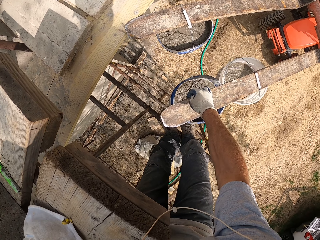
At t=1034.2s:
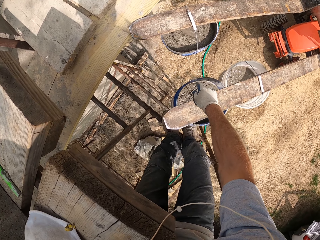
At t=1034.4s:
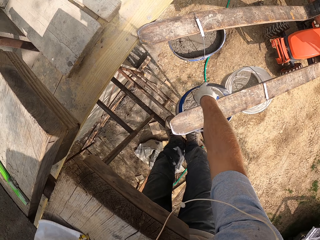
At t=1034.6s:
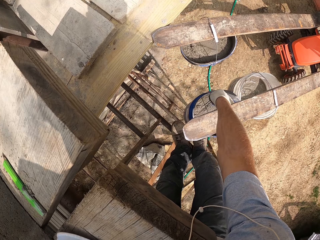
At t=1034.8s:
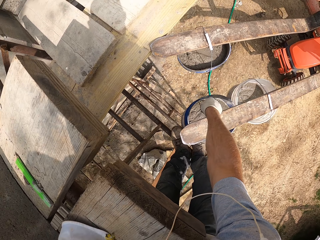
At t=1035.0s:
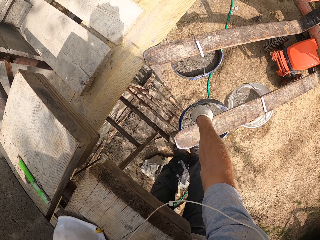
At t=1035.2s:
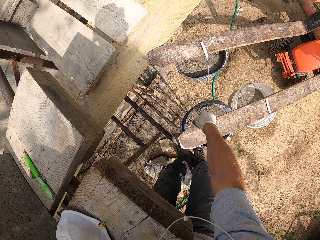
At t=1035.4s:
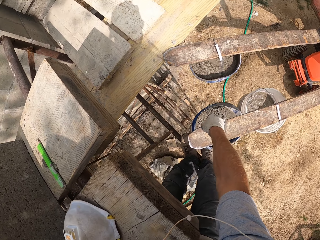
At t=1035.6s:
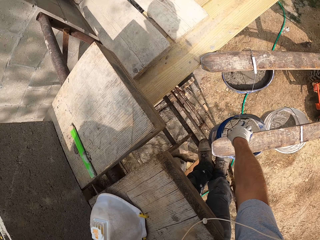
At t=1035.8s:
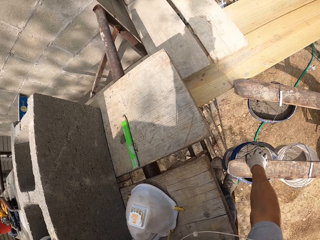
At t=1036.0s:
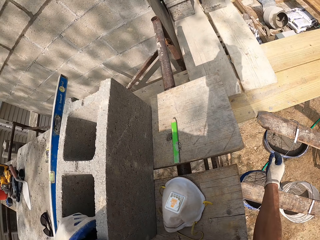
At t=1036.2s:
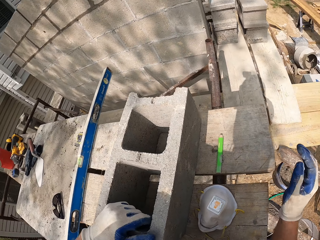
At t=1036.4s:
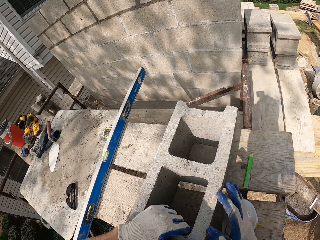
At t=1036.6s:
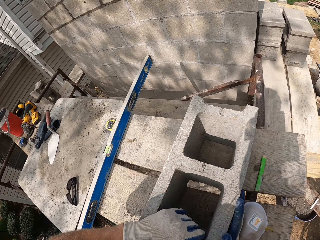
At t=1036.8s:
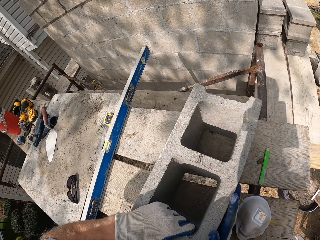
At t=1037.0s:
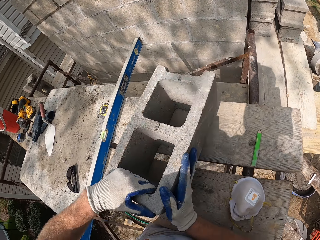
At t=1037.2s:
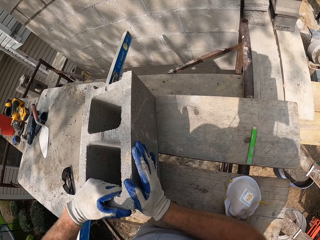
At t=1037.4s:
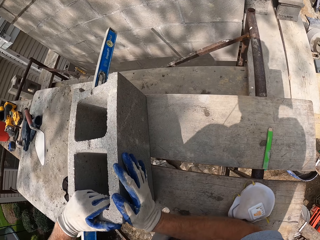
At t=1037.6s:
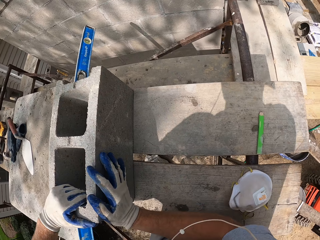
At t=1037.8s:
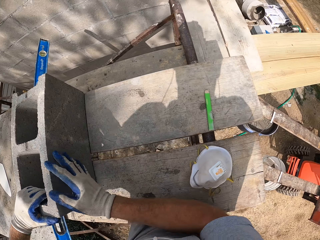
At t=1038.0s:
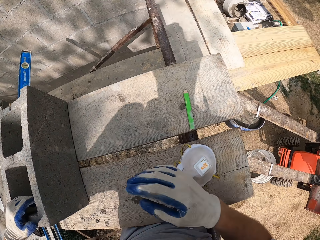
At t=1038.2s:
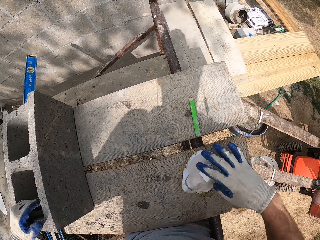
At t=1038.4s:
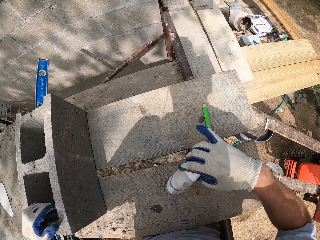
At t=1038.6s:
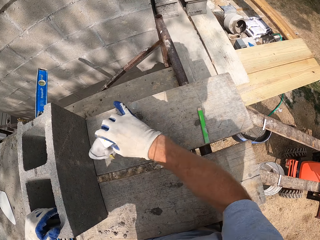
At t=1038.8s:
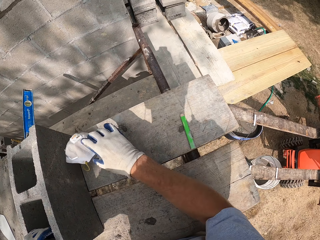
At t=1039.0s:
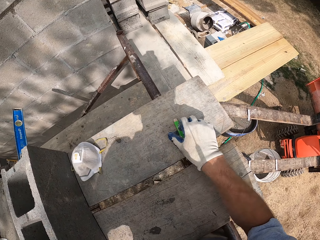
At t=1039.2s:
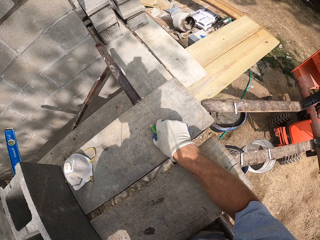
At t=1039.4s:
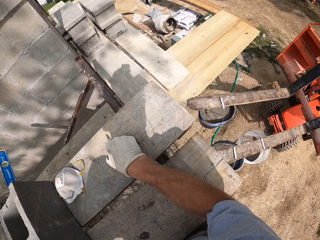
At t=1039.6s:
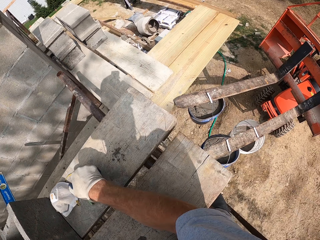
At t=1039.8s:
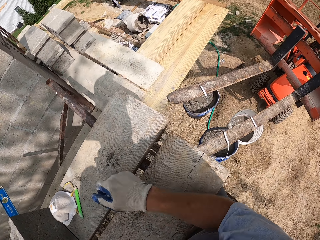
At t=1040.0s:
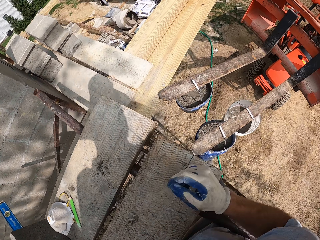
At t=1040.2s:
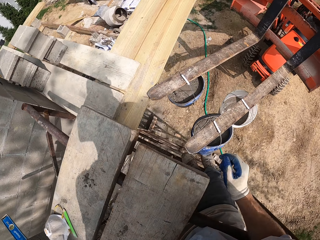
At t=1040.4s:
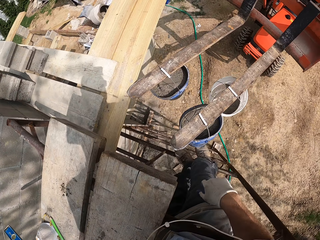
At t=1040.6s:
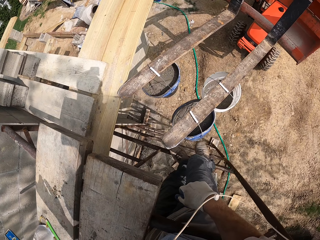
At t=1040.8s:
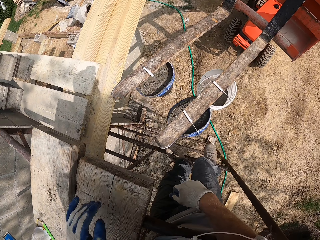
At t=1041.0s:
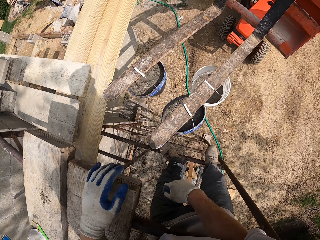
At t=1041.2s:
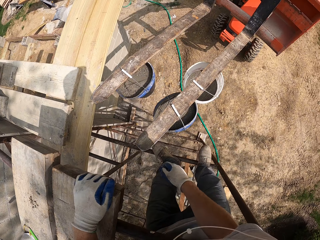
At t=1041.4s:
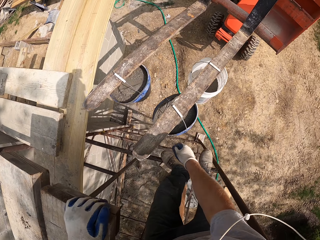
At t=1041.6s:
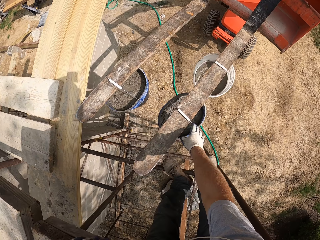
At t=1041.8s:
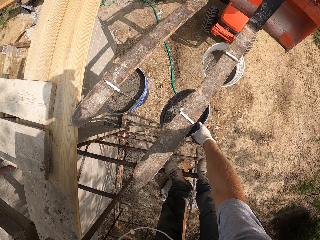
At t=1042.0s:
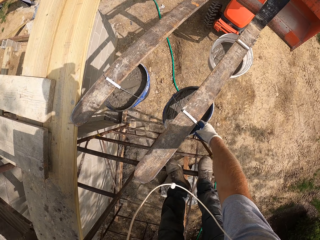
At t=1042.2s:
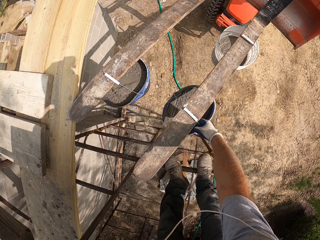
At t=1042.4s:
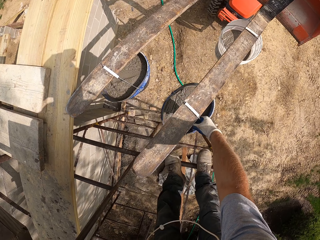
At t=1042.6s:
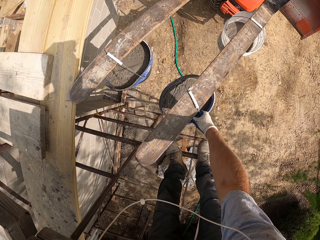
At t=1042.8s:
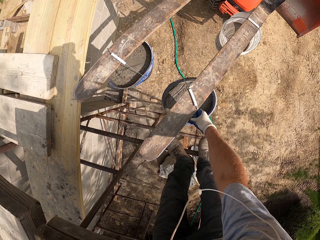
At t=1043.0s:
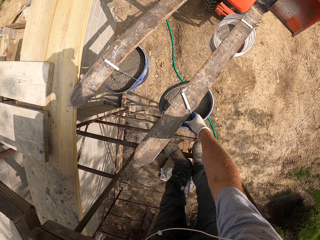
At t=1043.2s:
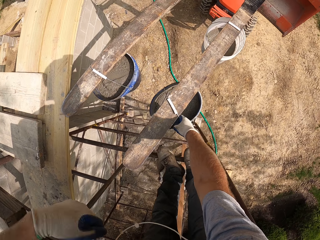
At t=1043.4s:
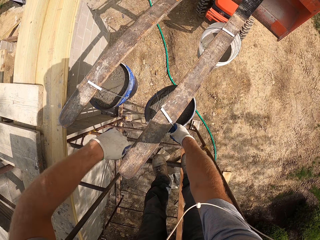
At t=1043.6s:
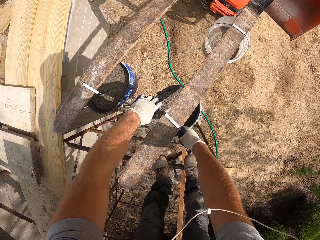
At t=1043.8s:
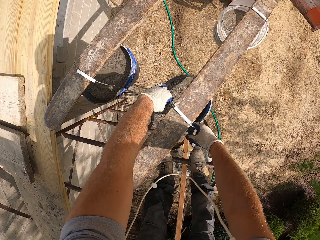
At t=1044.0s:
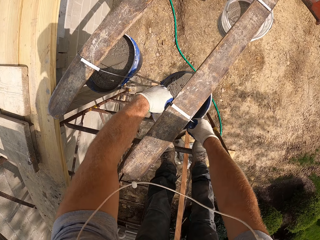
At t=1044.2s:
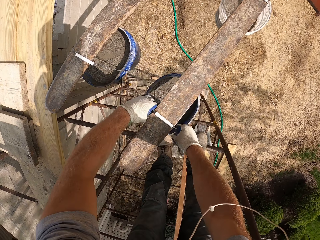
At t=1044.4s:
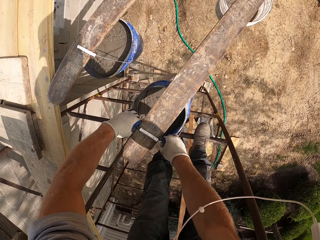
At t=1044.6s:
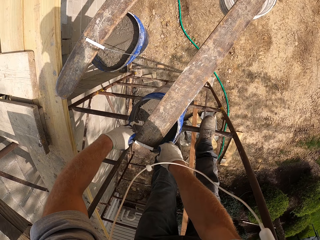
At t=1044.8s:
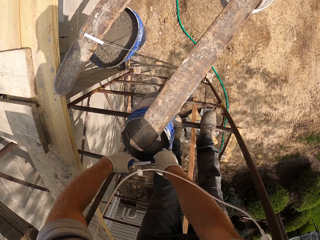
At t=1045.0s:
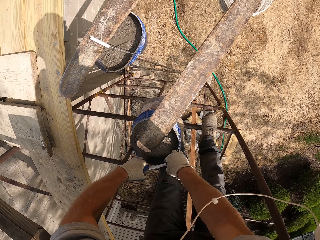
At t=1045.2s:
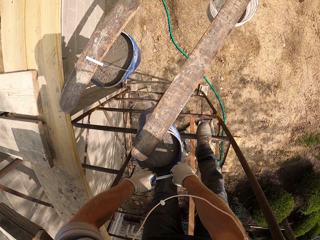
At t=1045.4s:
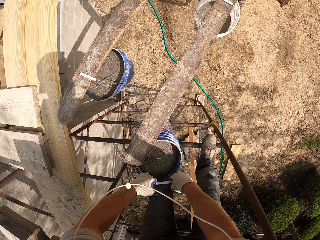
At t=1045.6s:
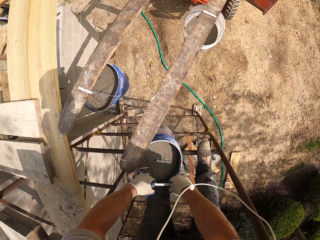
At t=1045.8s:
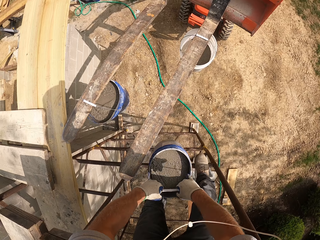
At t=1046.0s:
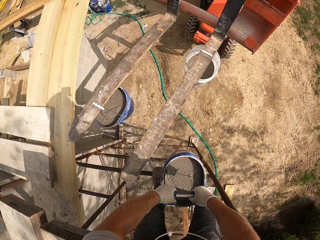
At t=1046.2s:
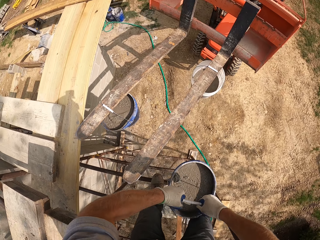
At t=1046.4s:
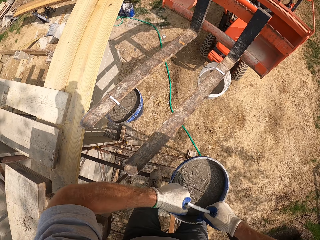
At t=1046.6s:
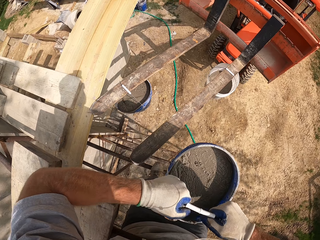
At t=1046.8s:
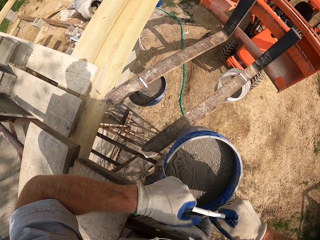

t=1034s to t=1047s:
The camera wearer moves the work on the wood. They move a nose mask on the wood. They move the piece of plastic. They take the bucket of cement from the forks of the tractor.

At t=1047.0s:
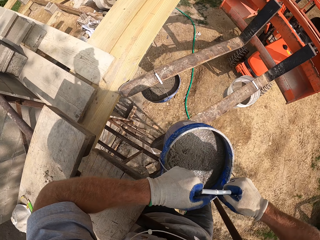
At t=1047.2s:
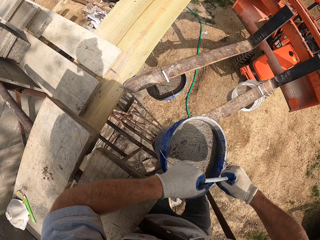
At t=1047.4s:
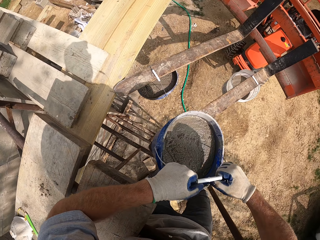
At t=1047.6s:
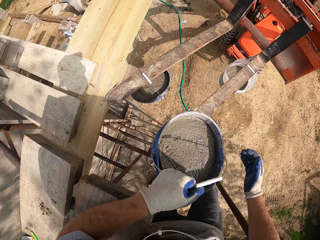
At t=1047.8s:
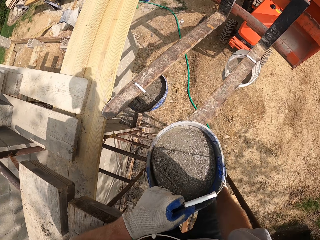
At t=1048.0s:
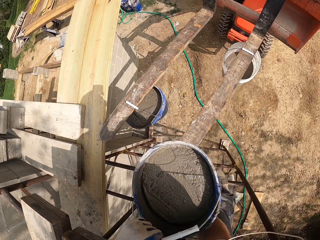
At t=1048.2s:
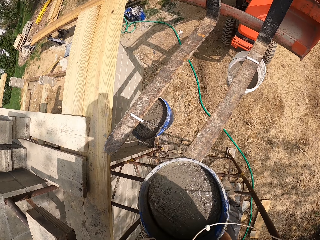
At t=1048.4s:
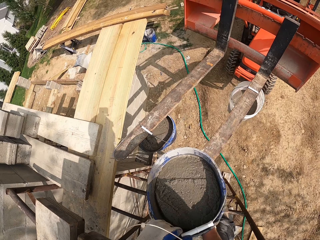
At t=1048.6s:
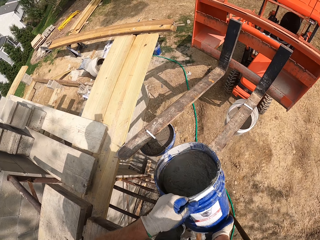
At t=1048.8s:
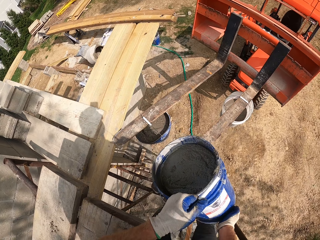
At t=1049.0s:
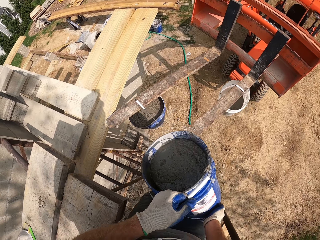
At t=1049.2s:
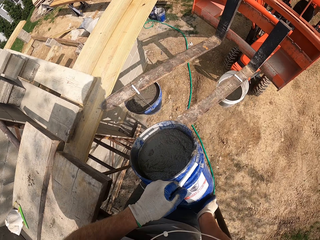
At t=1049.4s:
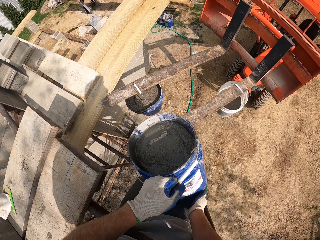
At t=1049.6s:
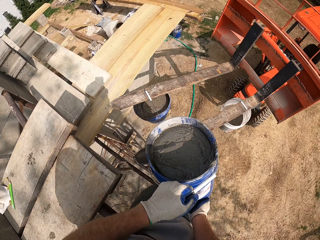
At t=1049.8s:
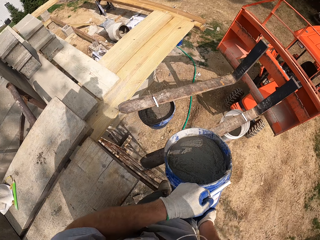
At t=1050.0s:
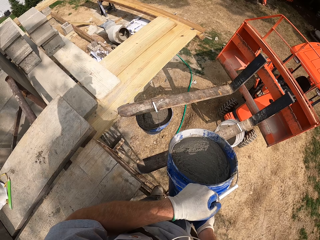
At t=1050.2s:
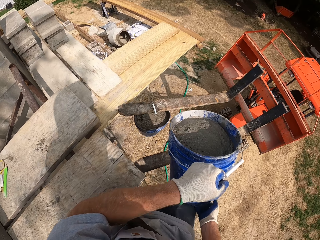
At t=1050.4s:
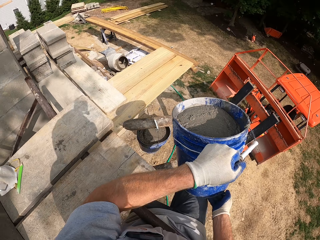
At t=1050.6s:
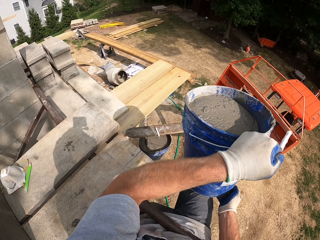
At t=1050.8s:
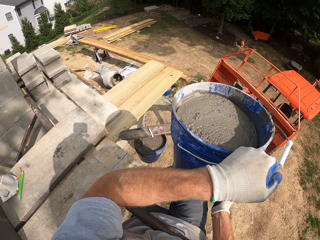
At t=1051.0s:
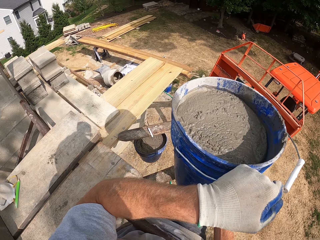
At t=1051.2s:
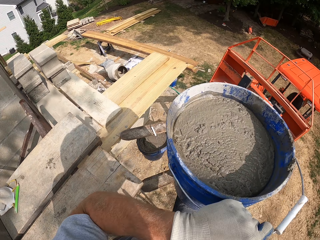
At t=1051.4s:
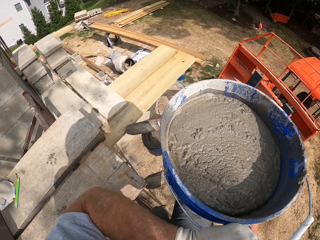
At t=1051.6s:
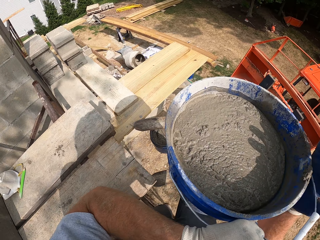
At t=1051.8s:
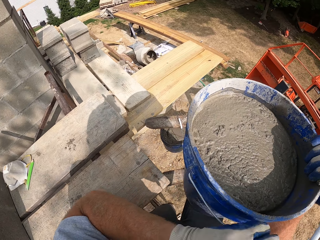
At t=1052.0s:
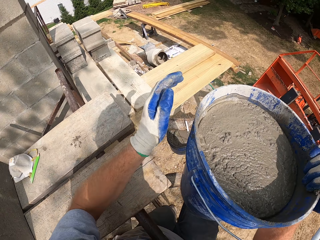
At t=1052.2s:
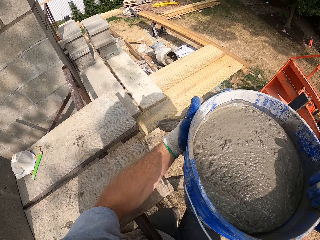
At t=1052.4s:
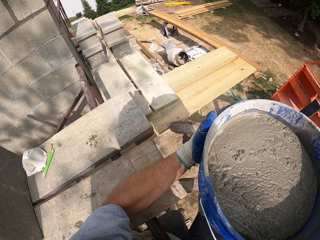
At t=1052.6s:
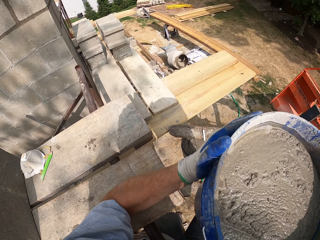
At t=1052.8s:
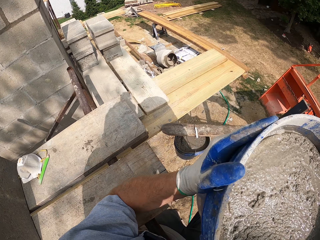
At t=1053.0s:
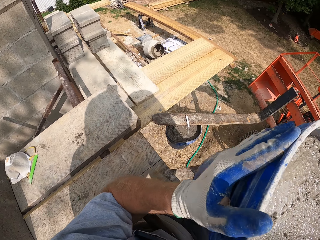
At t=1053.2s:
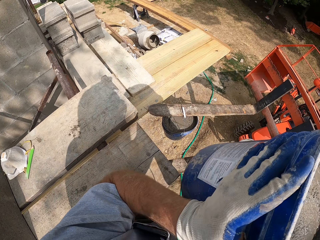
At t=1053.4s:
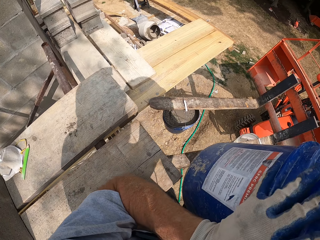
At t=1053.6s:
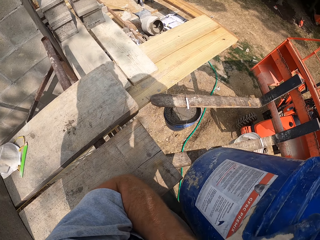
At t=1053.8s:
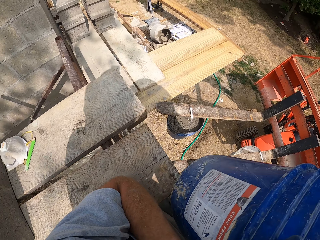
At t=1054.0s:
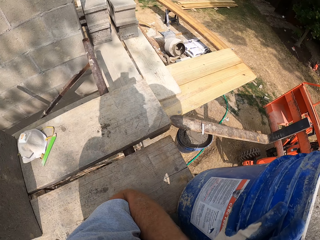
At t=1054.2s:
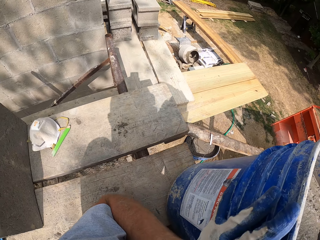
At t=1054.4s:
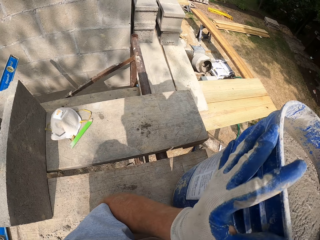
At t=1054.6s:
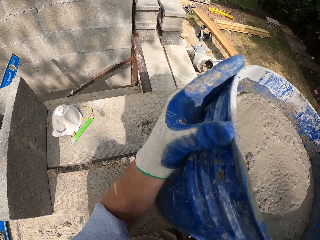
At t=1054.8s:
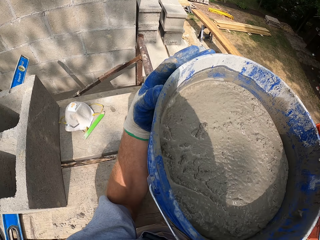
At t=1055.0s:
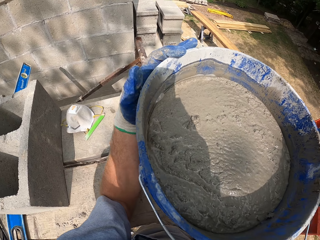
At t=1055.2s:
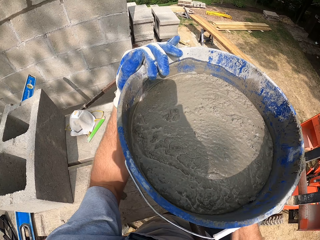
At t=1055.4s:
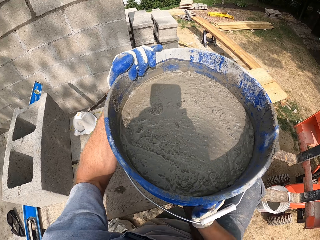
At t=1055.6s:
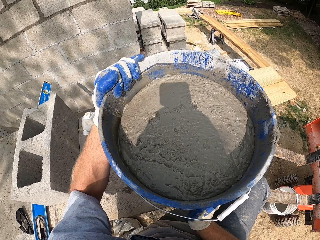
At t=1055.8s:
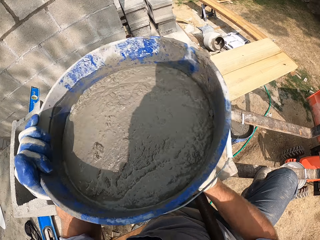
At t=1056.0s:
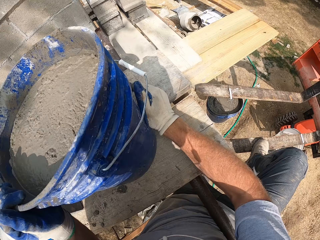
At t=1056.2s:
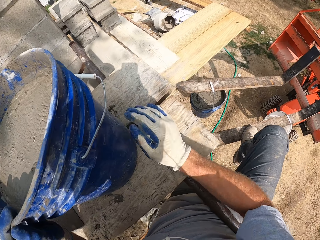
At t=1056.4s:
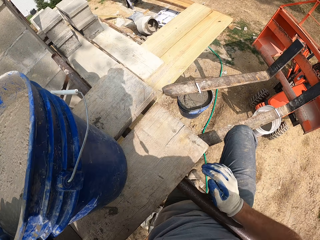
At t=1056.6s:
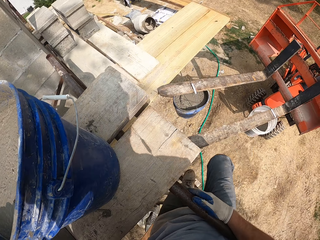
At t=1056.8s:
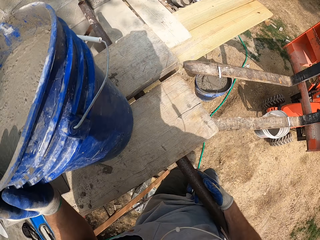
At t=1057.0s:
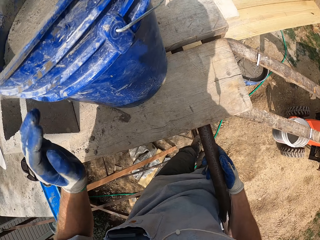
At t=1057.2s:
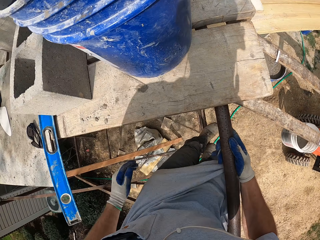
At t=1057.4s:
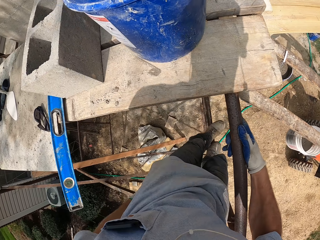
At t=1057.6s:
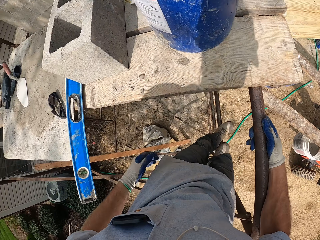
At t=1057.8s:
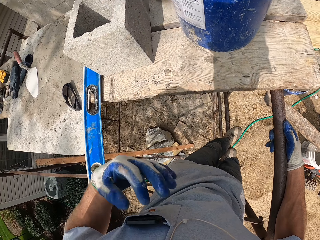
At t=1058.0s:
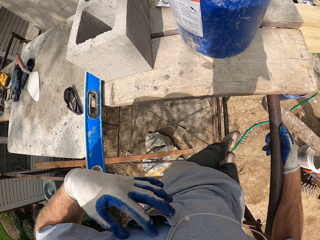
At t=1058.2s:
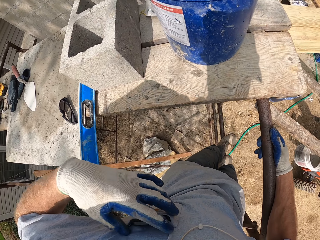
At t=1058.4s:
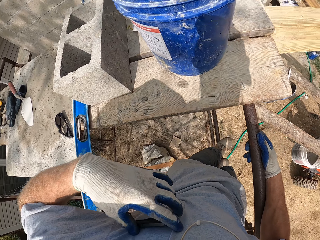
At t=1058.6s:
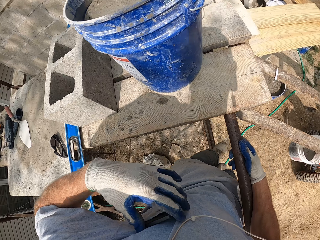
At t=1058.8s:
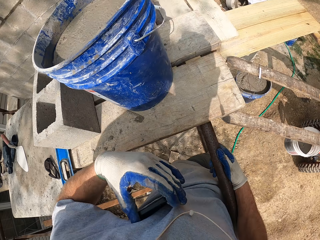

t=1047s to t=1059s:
The camera wearer places the bucket on the fork. He places the bucket on the pieces of wood. He drops the cement on the wood. He takes his phone.
